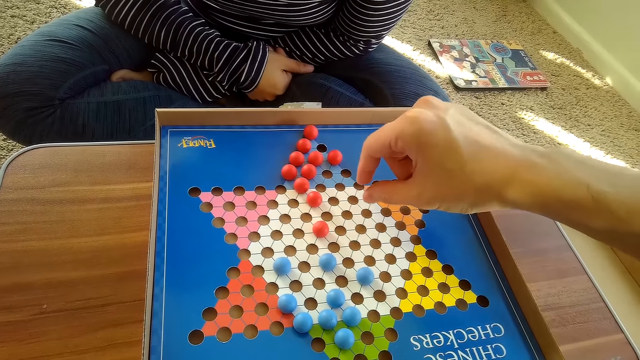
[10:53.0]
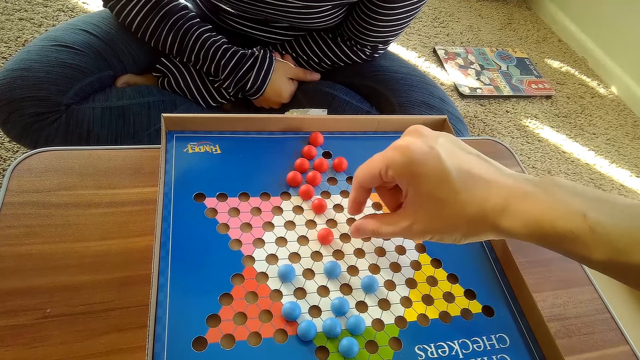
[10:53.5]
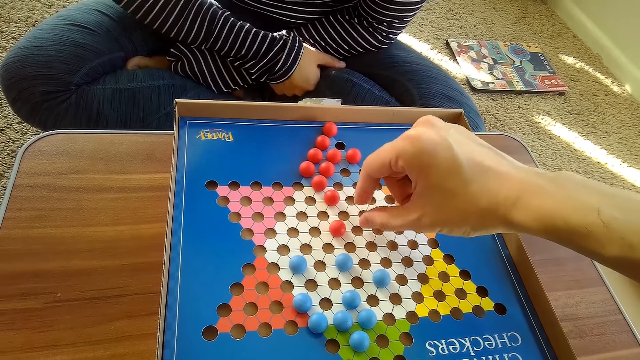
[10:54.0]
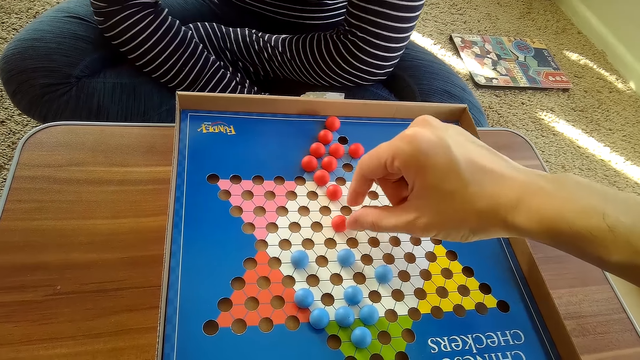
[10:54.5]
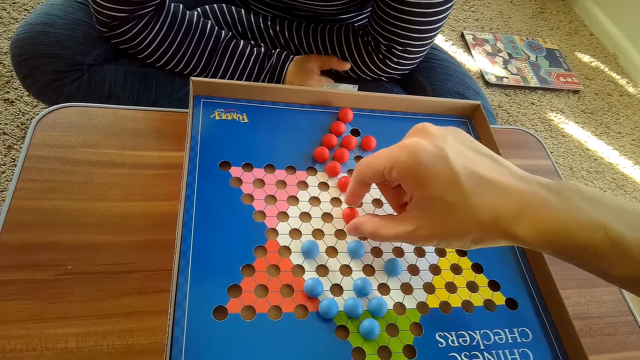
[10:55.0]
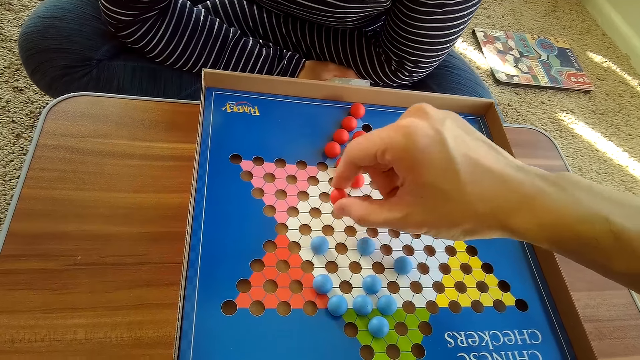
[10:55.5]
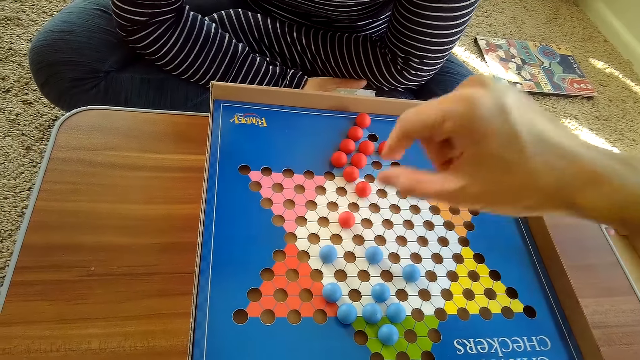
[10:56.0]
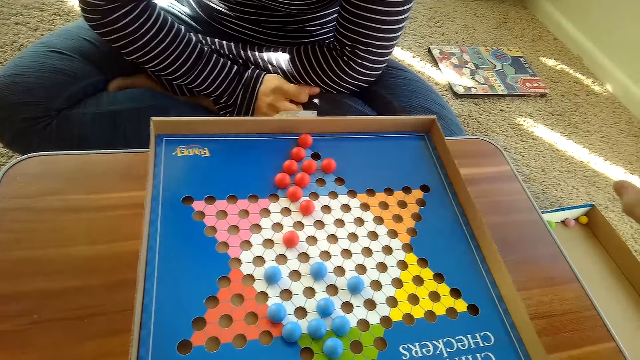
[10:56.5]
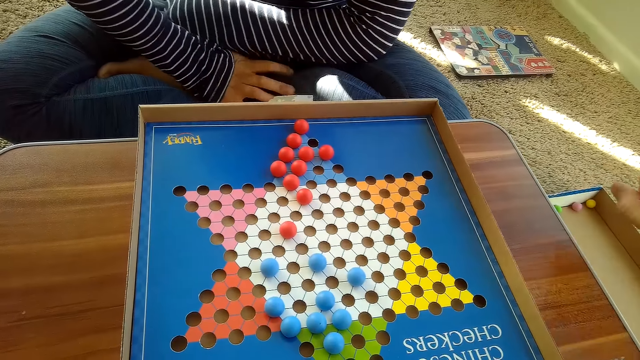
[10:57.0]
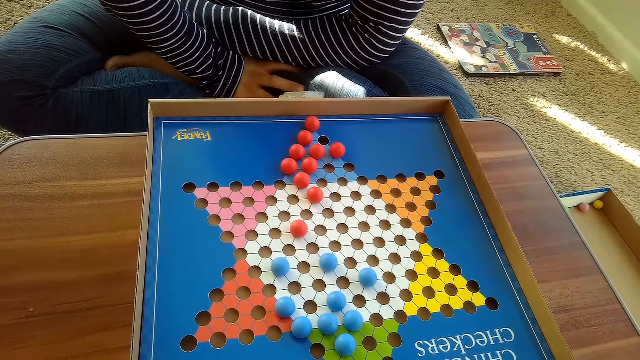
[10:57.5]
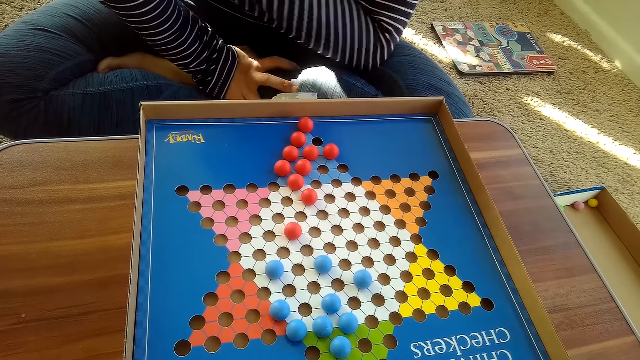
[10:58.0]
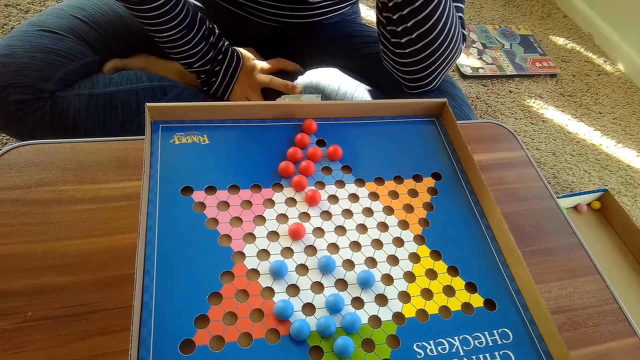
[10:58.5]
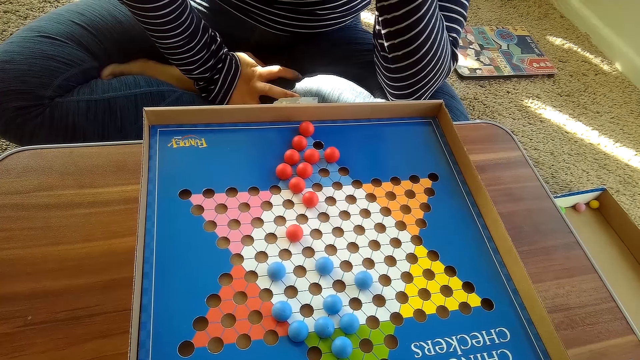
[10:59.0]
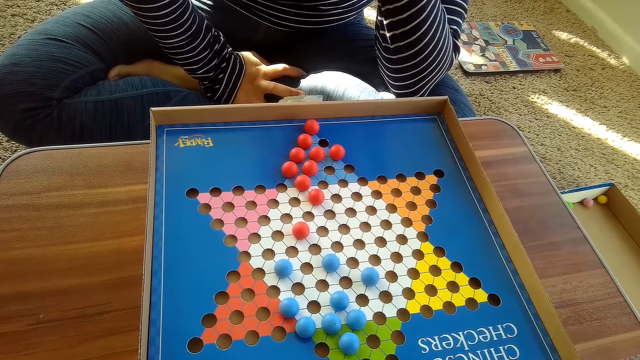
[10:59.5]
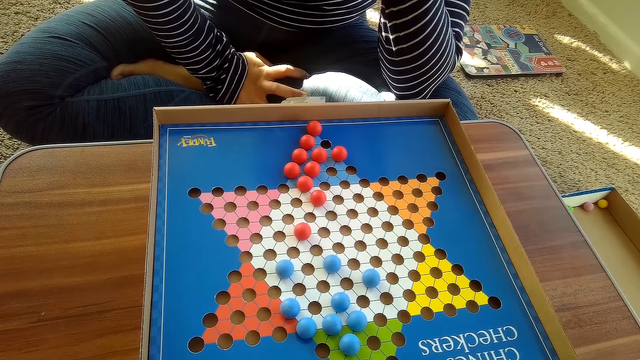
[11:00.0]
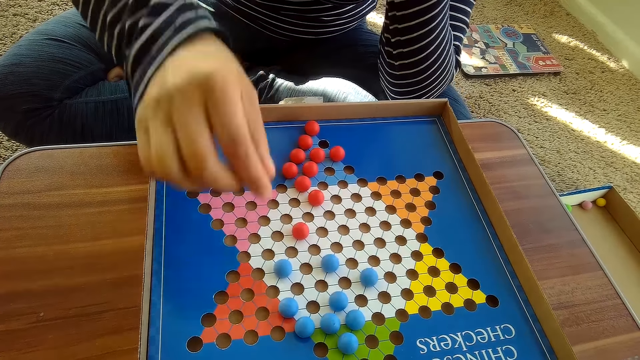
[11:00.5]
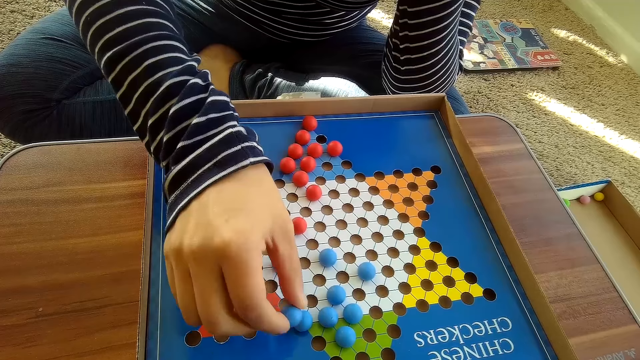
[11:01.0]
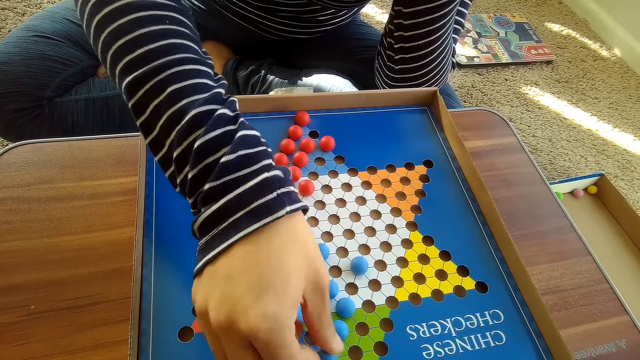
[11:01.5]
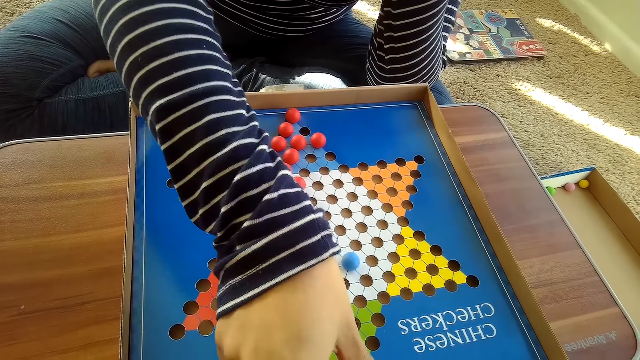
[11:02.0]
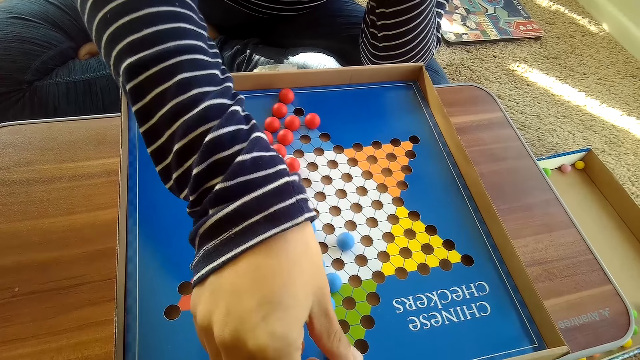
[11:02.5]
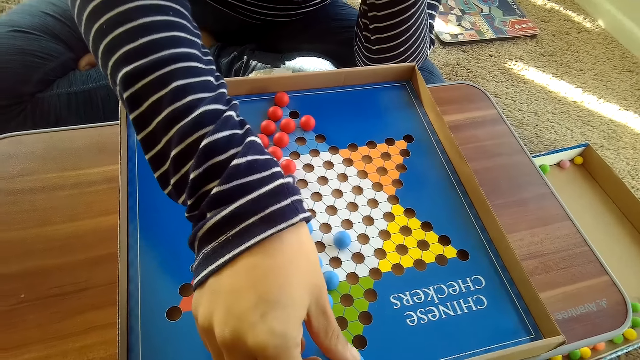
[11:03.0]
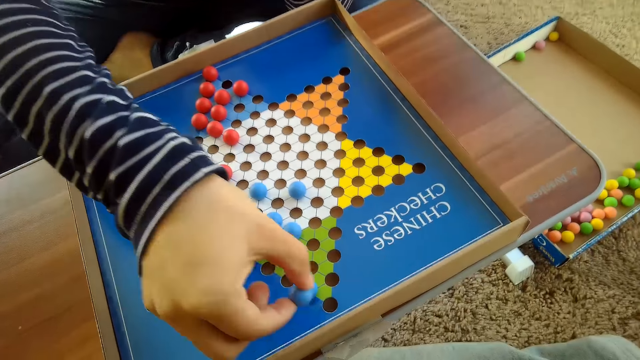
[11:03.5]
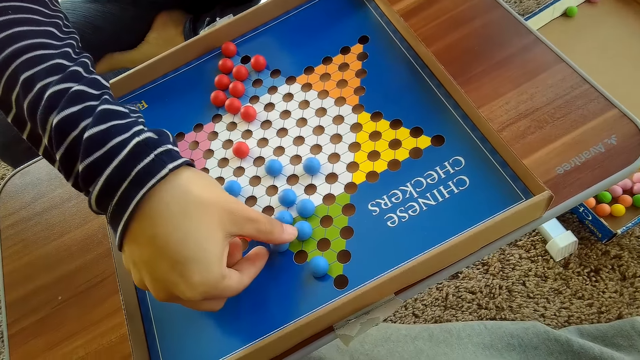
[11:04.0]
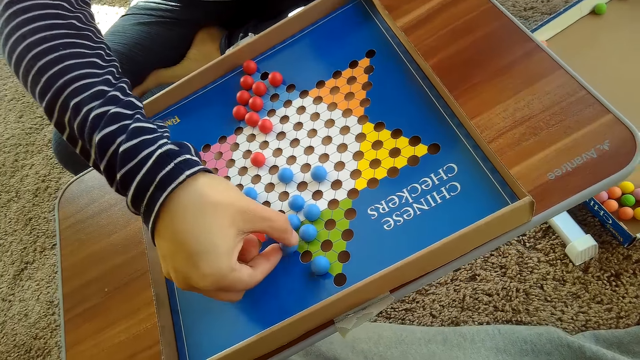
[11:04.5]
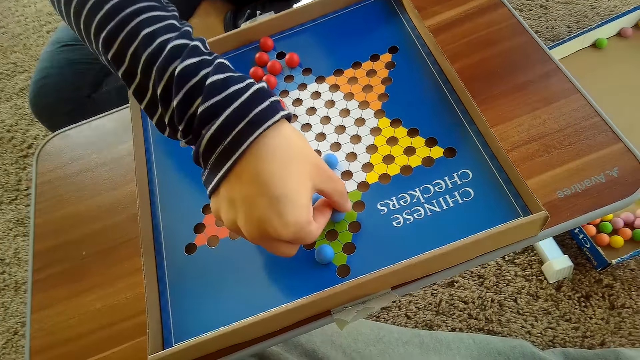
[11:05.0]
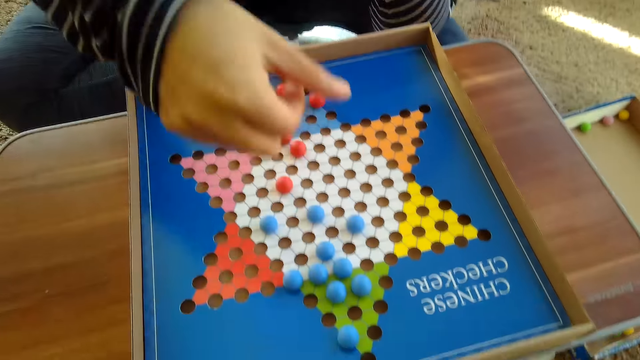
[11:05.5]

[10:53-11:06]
The camera wearer moves another red Chinese checkers ball on the Chinese checkers board with his right hand. A woman folds her hand. The woman moves another blue Chinese checkers ball on the Chinese checkers board with her right hand. The woman picks the marble. The woman moves the blue Chinese checkers ball on the Chinese checkers board with her right hand.

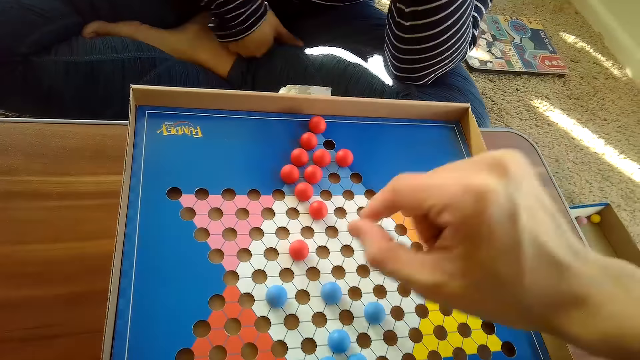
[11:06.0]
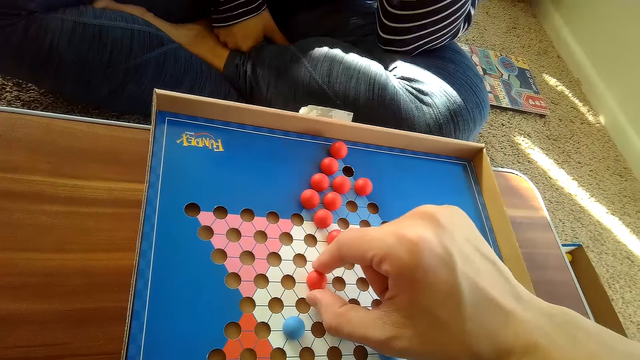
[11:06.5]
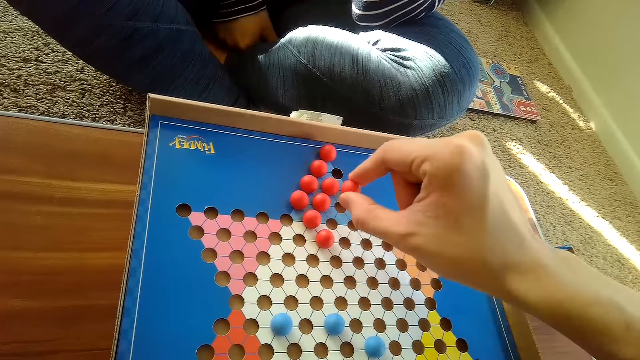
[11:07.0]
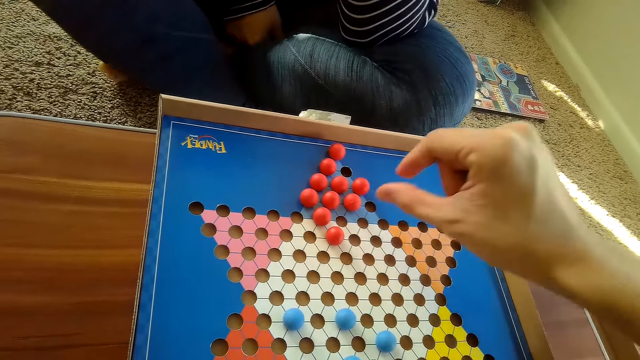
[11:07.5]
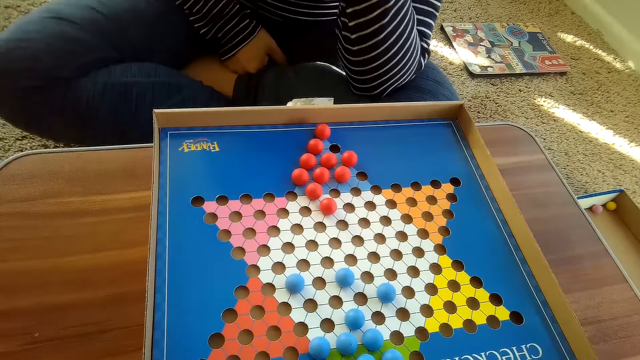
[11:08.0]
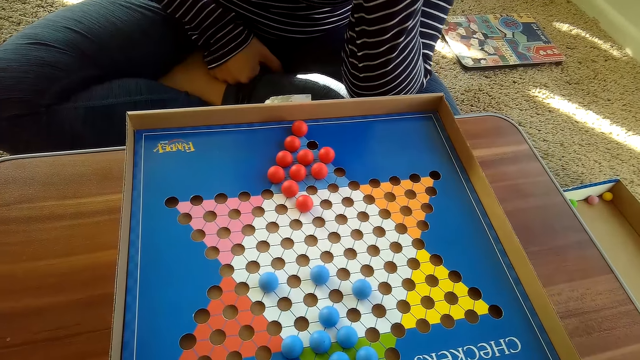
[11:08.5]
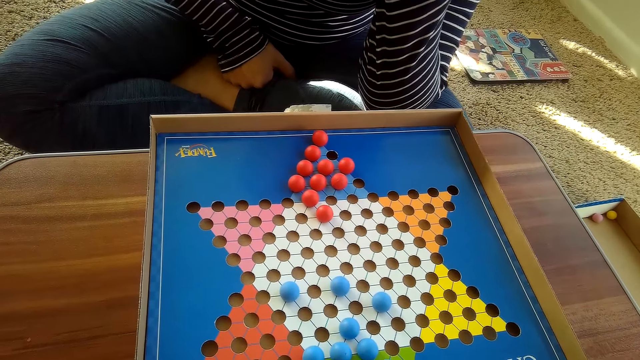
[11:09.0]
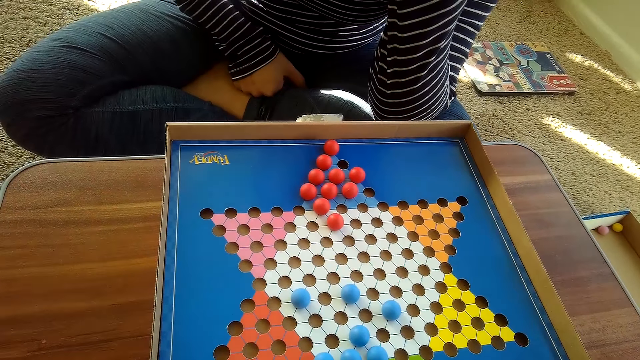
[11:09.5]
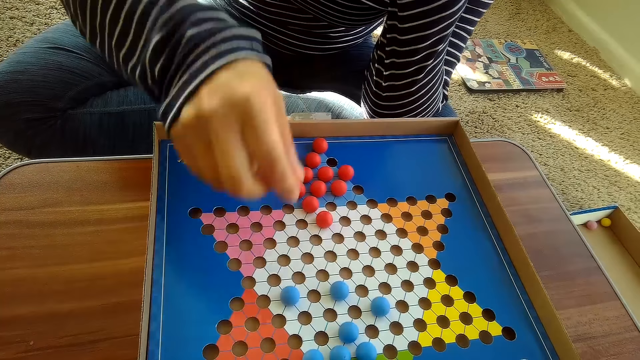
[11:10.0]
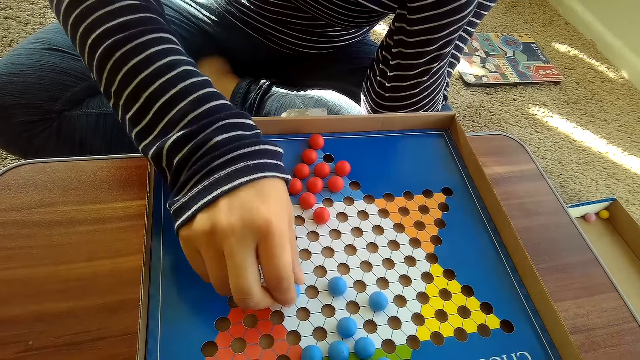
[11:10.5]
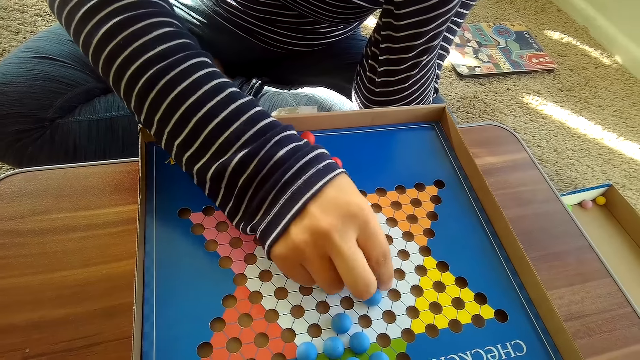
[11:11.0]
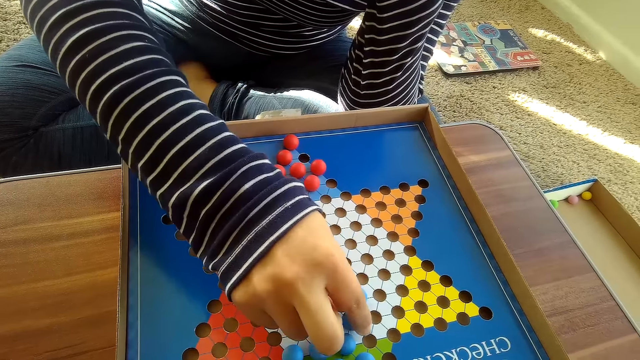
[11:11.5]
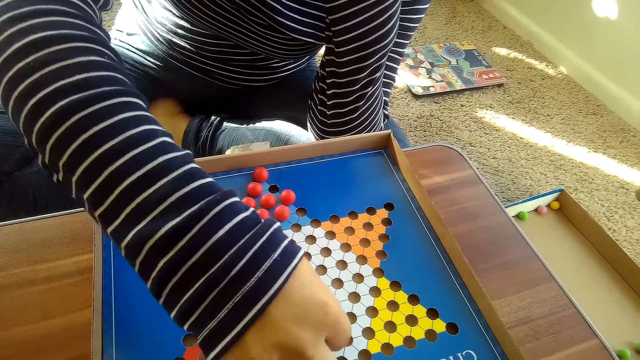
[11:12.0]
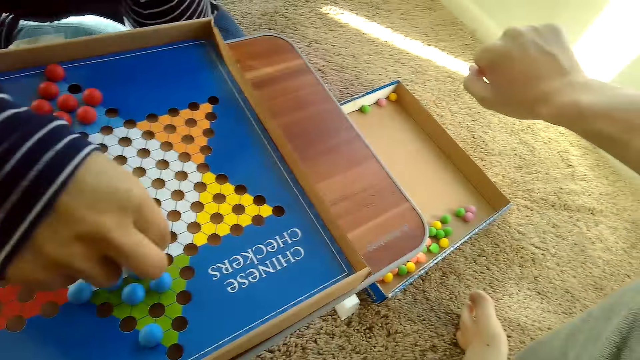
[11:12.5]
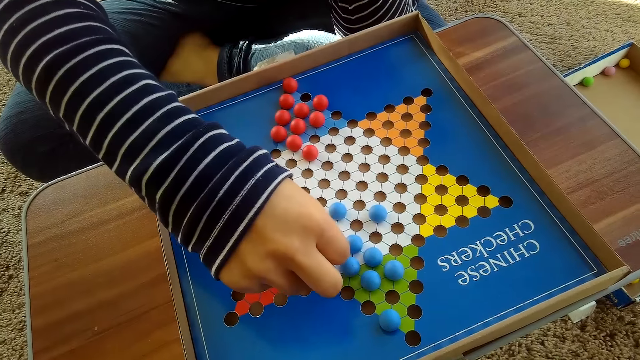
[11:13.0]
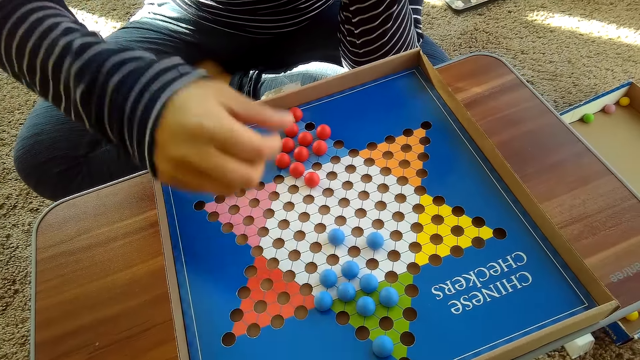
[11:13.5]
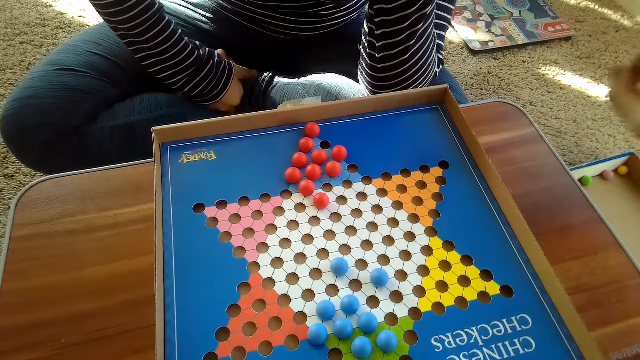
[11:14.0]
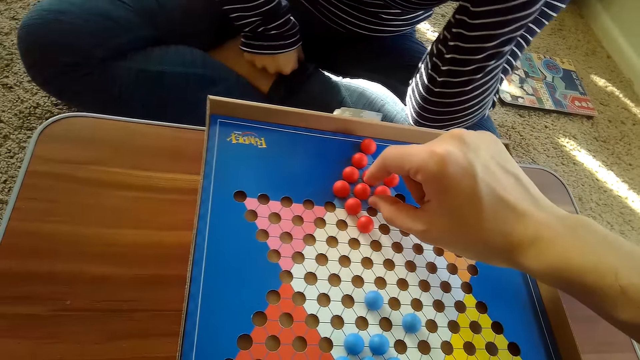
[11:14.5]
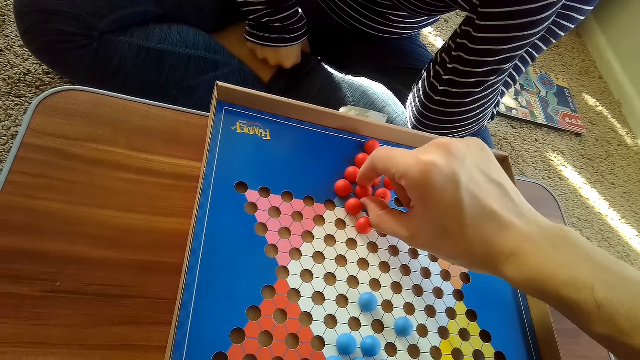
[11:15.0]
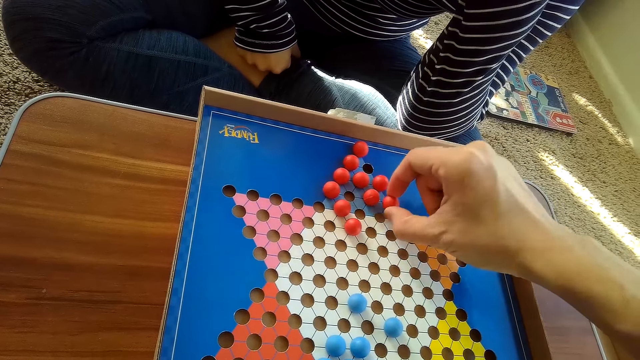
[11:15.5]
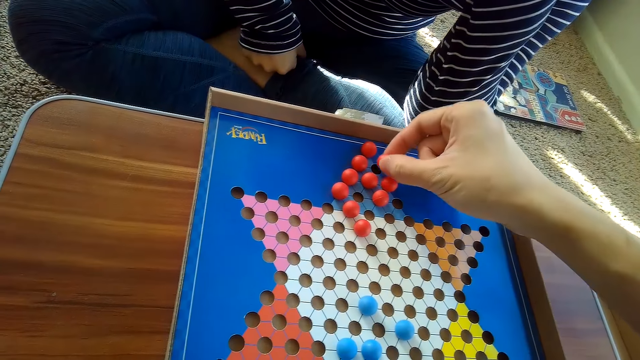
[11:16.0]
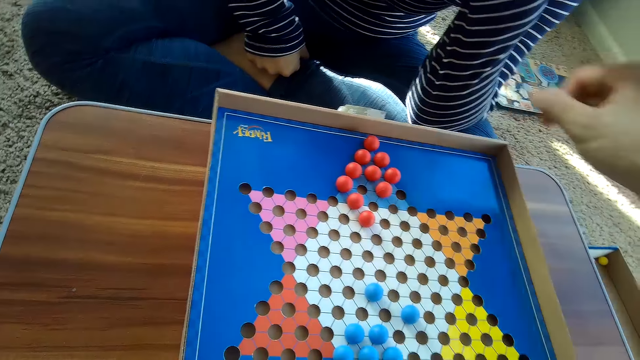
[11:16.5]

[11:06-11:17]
The camera wearer moves another red Chinese checkers ball on the Chinese checkers board with his right hand. He picks the marble. He picks the marble again. A woman moves another blue Chinese checkers ball on the Chinese checkers board with her right hand. The woman picks the marble. The camera wearer moves another red Chinese checkers ball on the Chinese checkers board with his right hand. He picks the marble.
